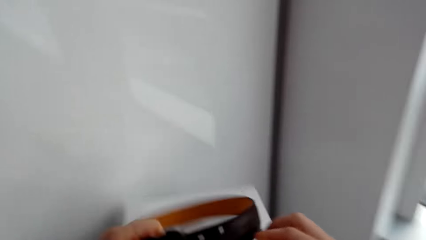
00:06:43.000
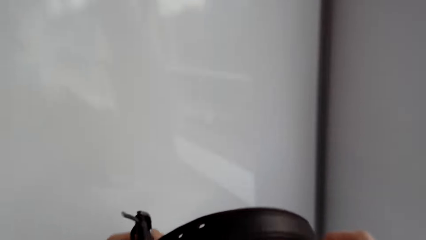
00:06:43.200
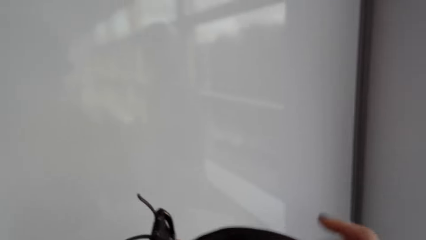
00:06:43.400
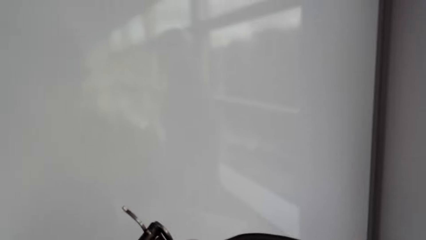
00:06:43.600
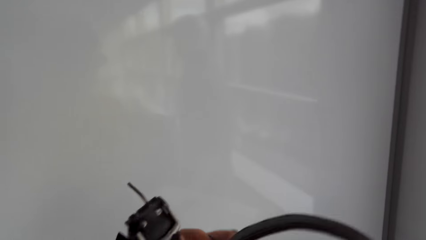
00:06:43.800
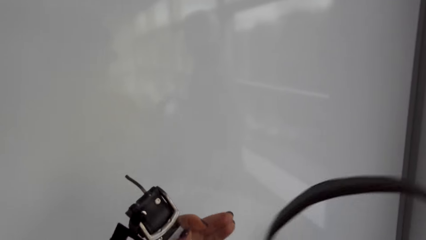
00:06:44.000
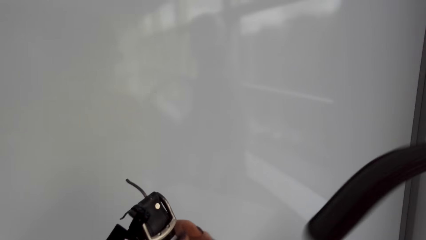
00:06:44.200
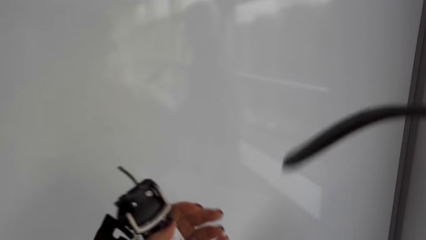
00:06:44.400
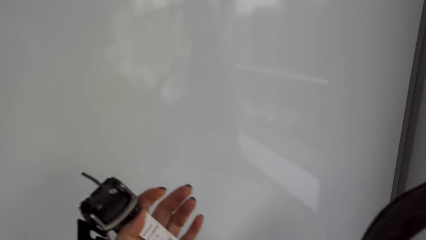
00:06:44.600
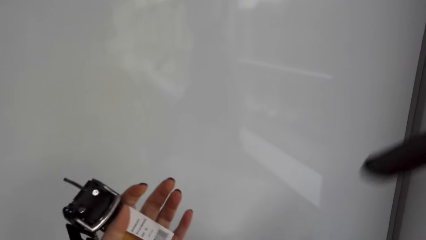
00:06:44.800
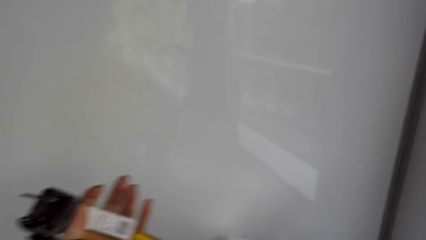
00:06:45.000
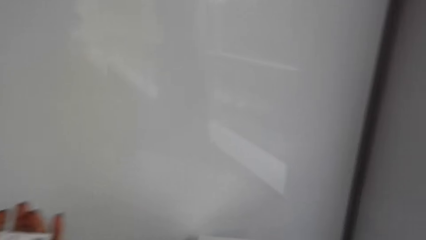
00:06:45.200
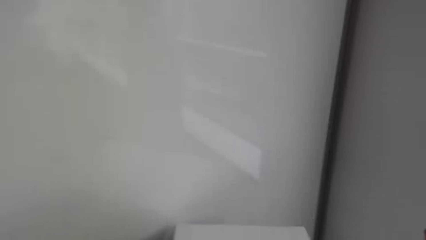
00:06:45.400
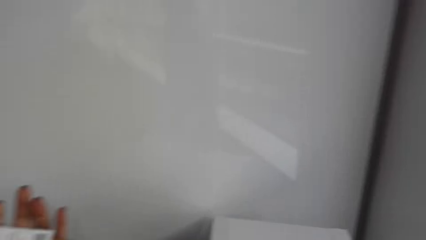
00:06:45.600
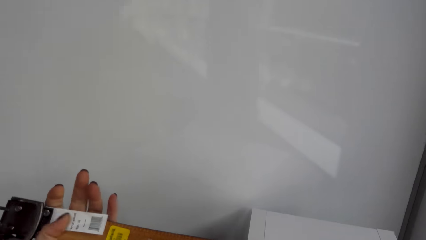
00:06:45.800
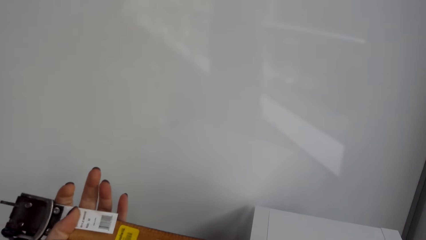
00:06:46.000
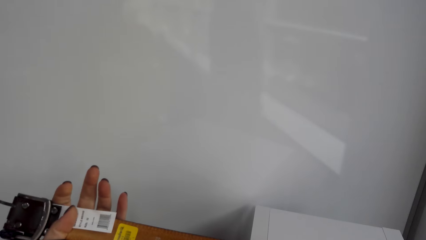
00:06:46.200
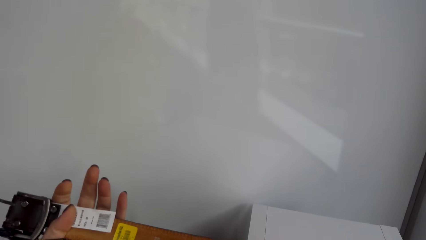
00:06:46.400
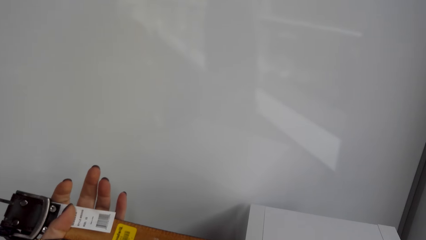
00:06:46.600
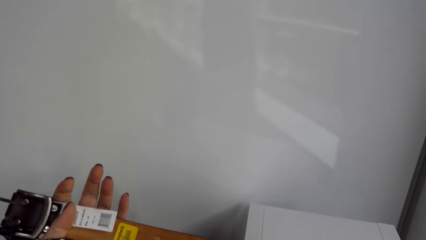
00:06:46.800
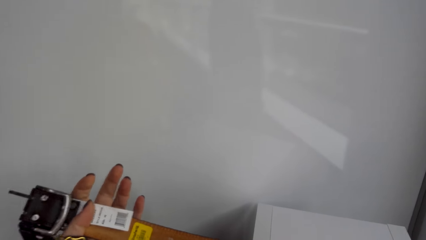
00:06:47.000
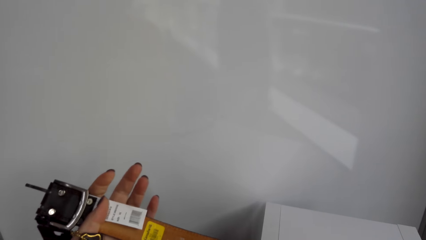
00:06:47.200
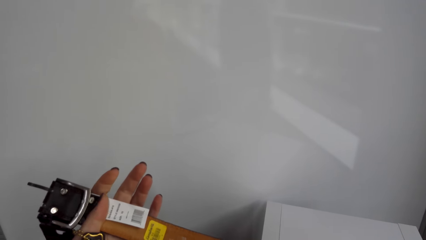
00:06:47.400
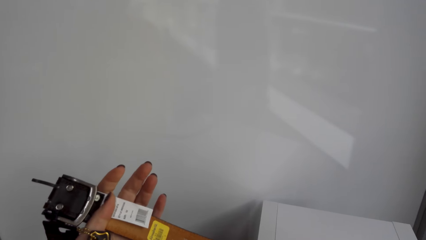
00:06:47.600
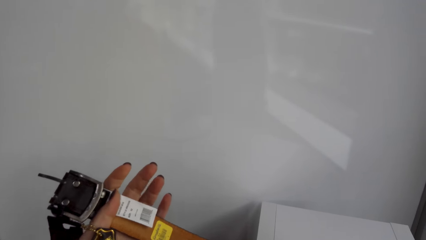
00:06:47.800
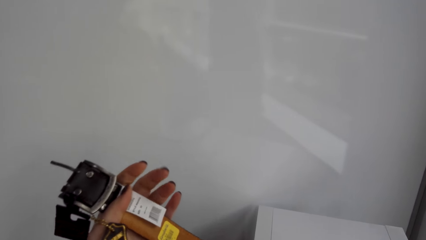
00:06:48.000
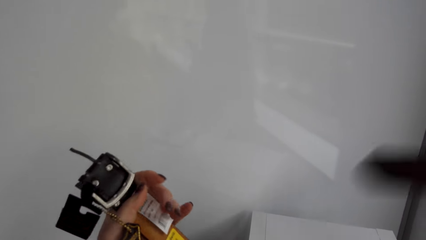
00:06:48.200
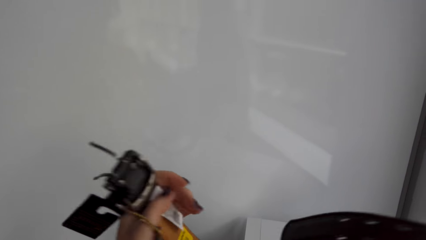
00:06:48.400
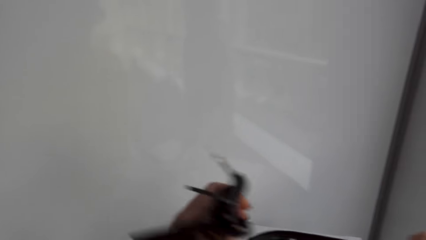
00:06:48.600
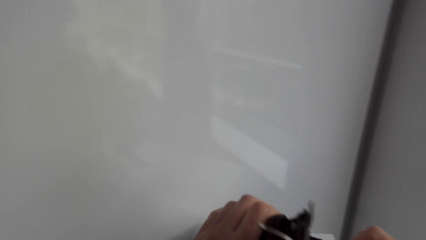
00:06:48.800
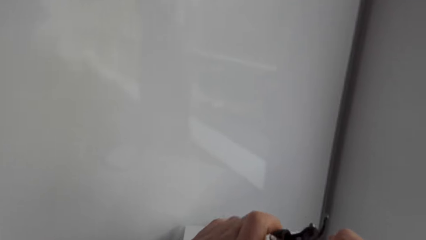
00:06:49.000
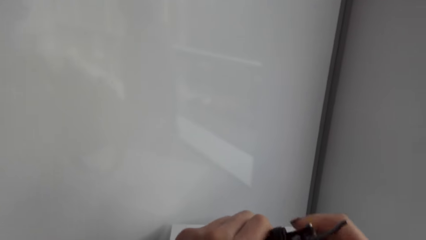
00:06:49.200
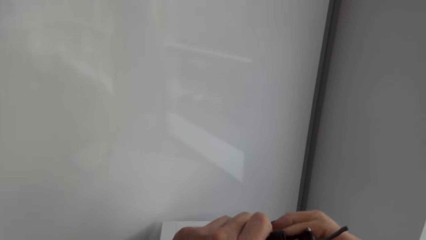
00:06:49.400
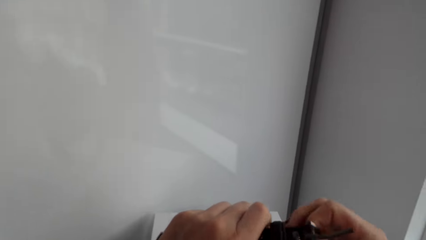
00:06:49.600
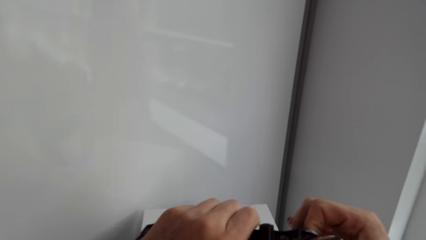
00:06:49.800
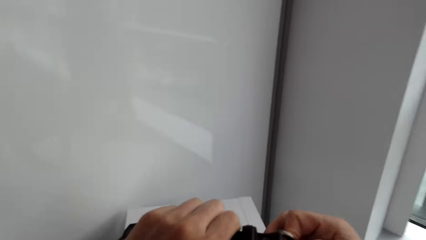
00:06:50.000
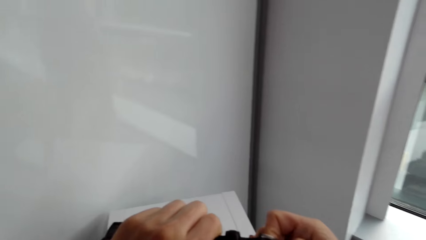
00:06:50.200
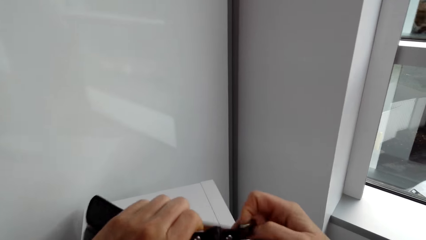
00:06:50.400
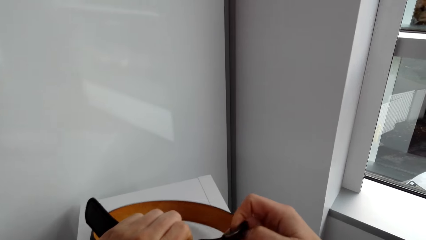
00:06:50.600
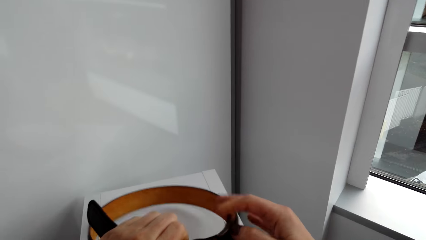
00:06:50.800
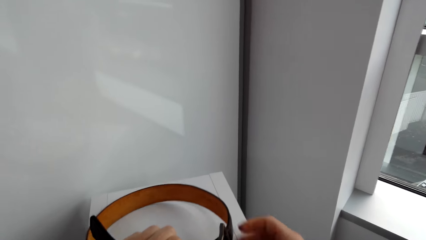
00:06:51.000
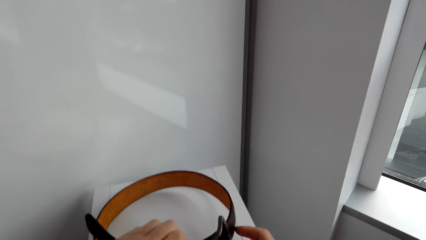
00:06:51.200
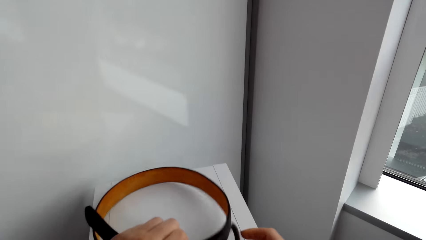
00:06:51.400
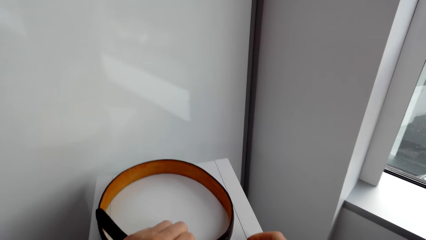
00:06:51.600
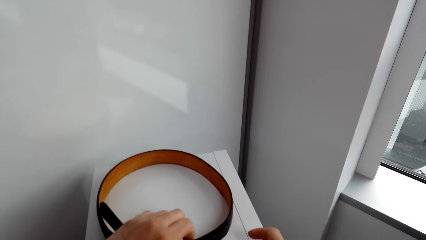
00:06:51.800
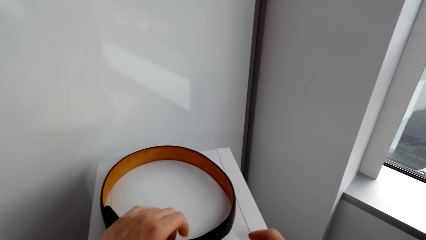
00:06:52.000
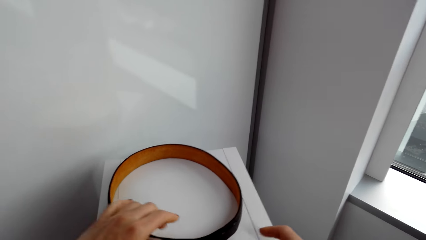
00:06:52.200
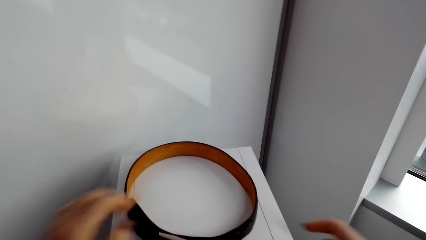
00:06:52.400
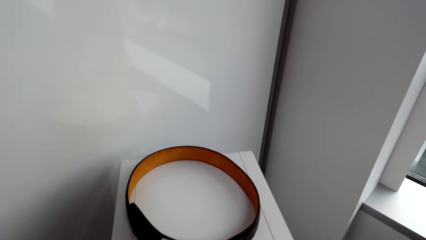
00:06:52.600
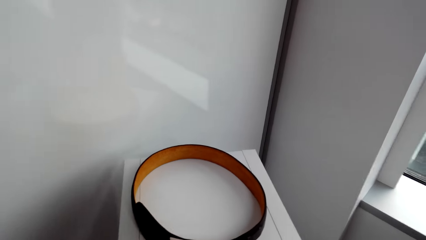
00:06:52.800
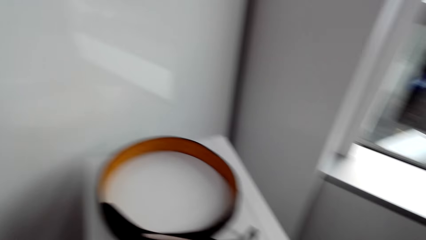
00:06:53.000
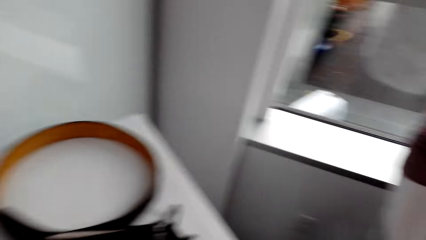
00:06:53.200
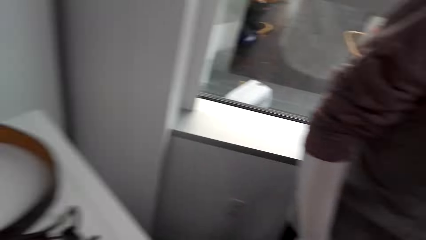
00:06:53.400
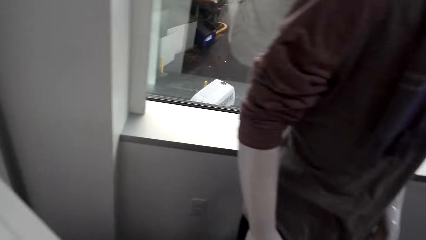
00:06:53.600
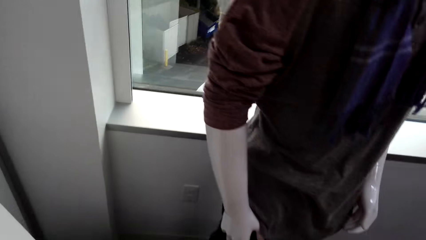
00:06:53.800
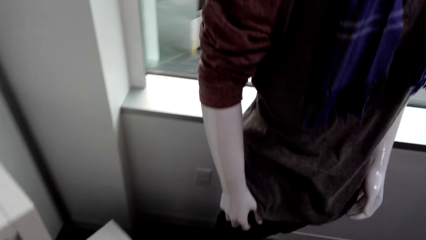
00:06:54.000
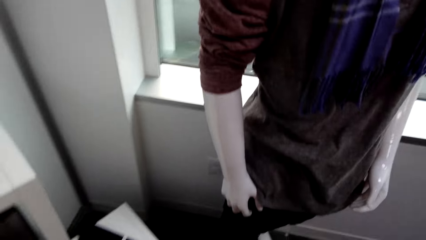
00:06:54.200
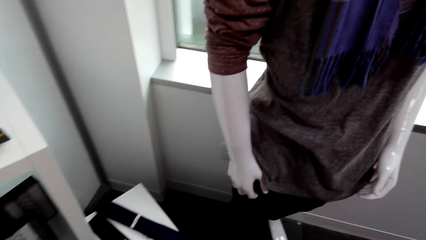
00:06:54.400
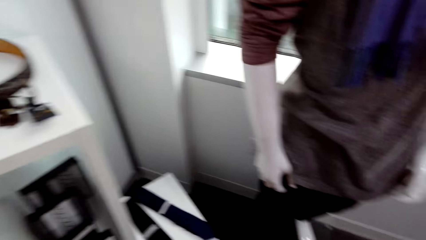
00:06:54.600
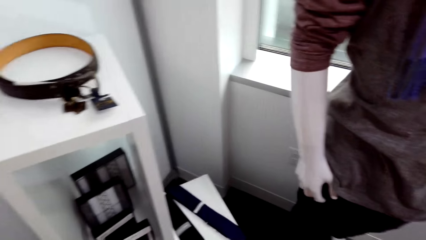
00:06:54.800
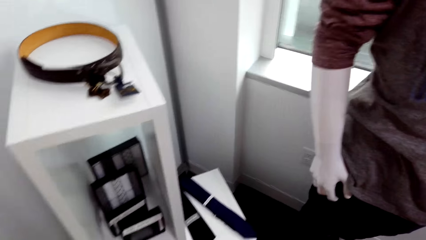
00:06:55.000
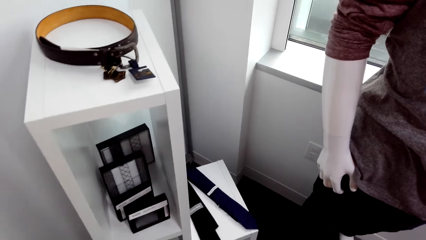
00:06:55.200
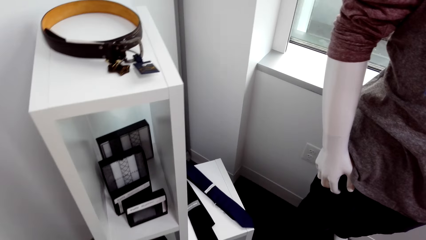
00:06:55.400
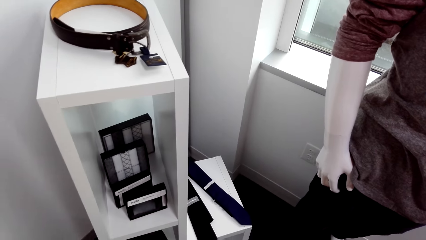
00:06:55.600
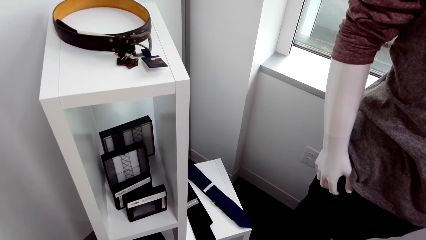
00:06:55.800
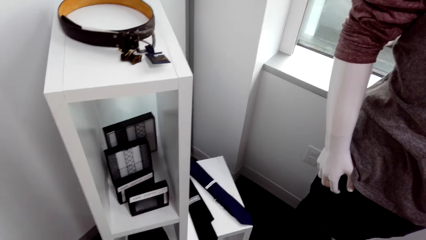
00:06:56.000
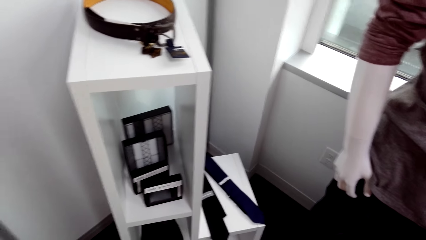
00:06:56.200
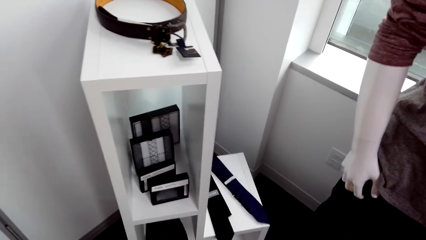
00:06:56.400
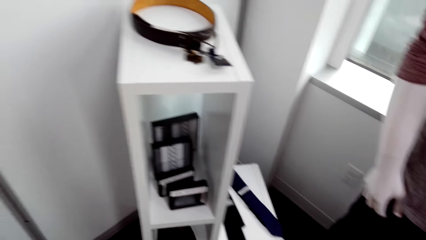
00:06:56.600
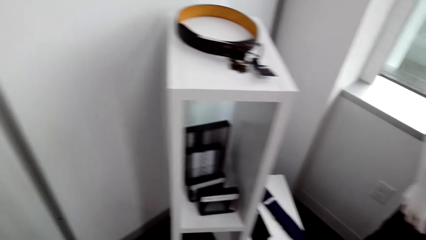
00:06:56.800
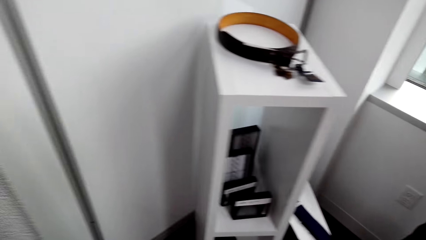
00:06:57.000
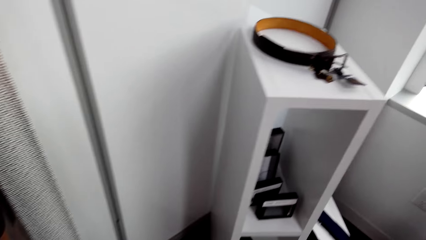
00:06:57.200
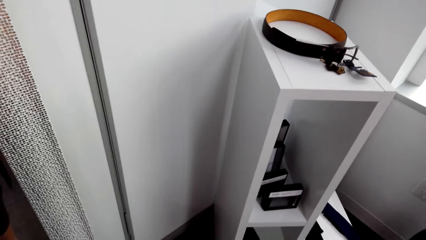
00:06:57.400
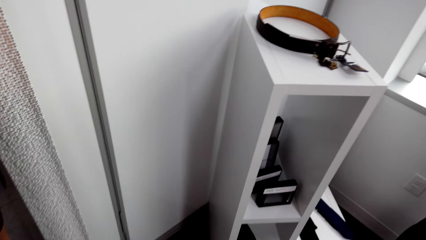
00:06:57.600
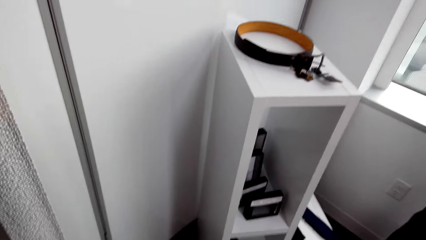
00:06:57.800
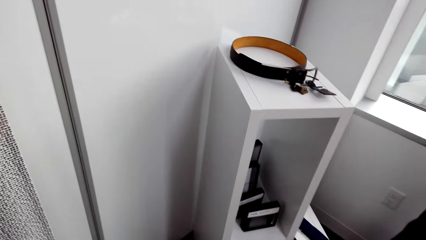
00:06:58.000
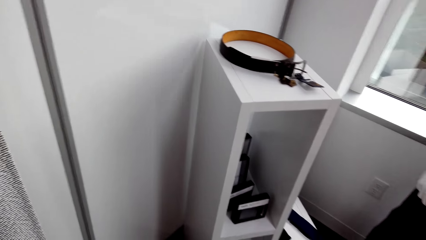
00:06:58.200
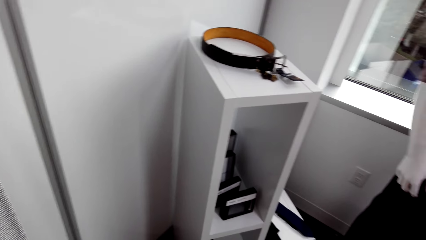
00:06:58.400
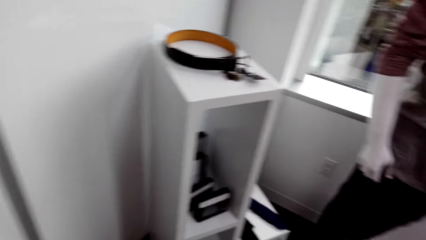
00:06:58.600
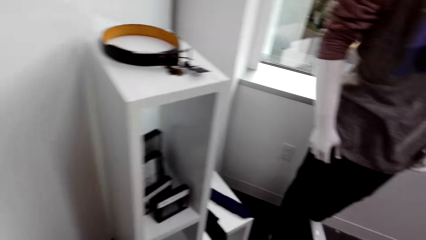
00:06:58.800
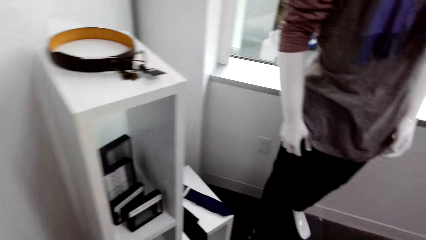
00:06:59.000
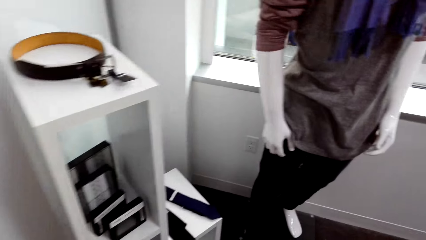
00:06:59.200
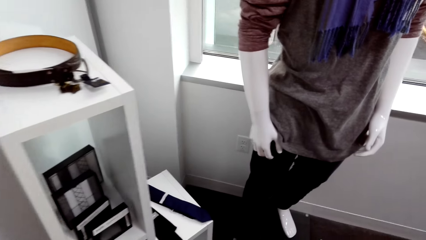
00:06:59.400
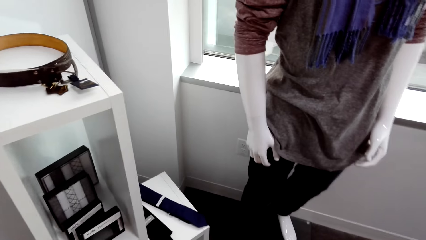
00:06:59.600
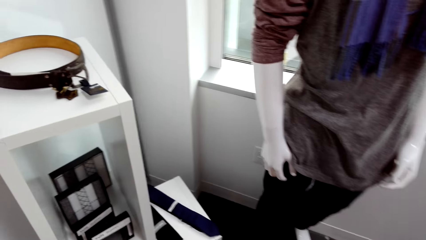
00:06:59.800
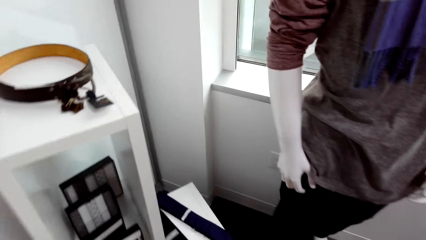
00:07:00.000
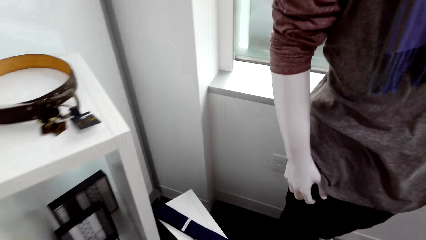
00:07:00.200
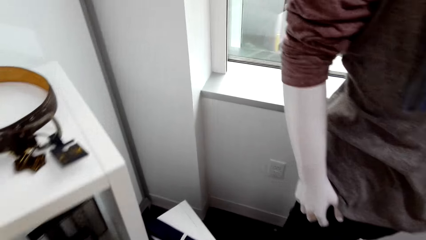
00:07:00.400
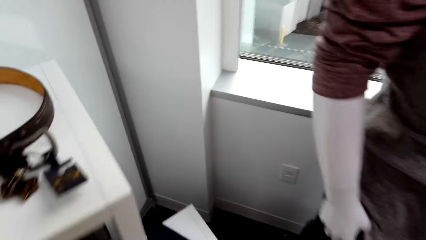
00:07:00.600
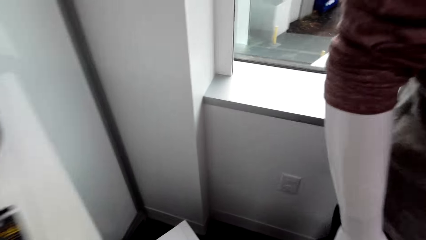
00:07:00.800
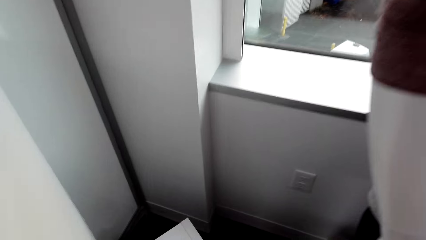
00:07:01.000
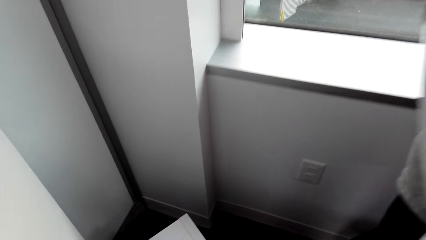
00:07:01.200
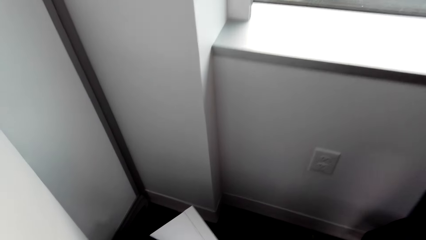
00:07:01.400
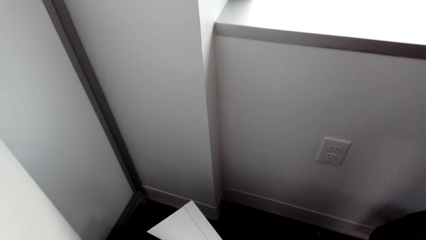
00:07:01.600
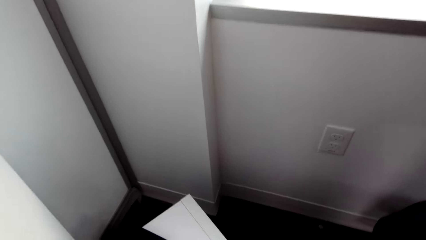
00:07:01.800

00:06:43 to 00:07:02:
The camera wearer picks up the belt. They examine the belt. They unfold the belt. They fold the belt. They put the belt on the stand. They look around. They look around the room.
